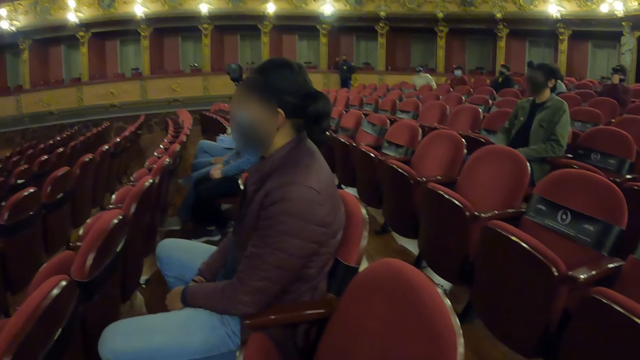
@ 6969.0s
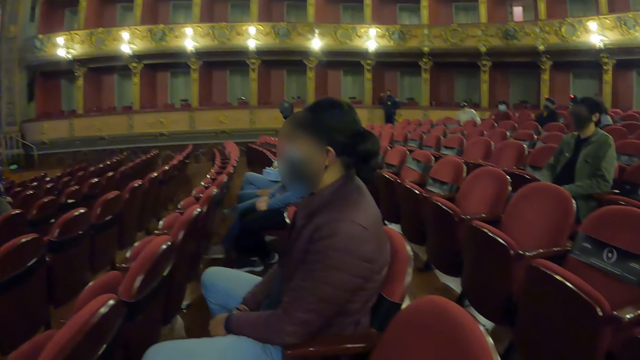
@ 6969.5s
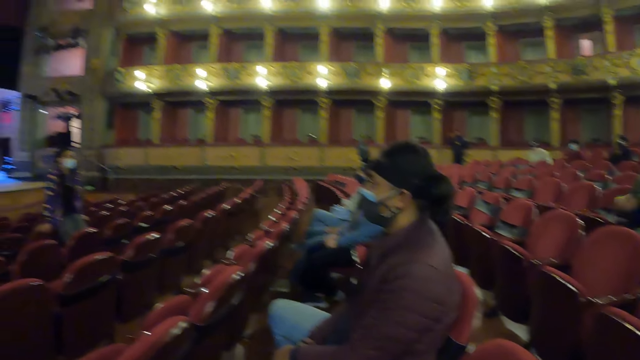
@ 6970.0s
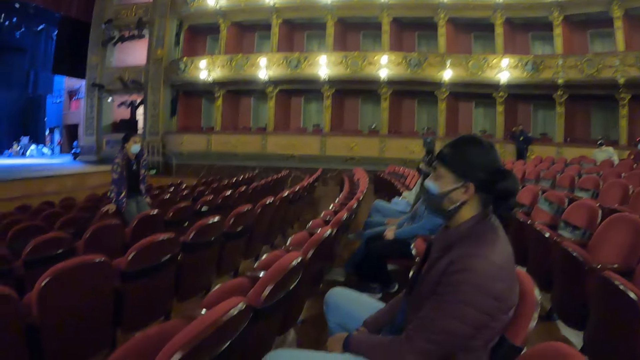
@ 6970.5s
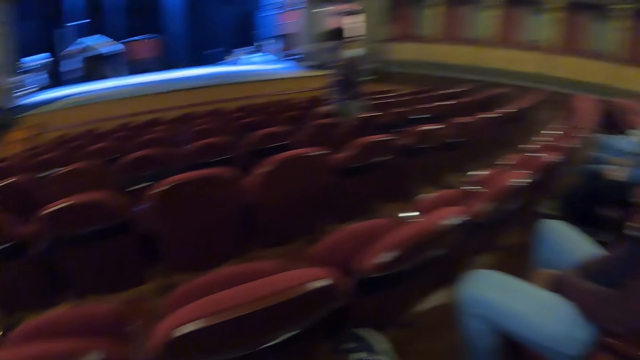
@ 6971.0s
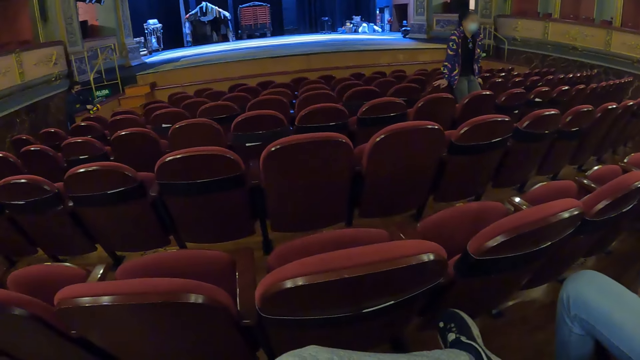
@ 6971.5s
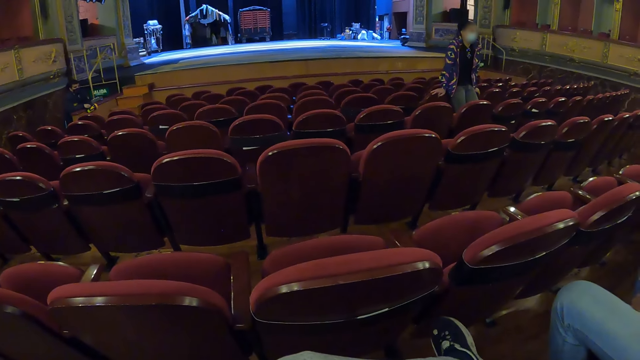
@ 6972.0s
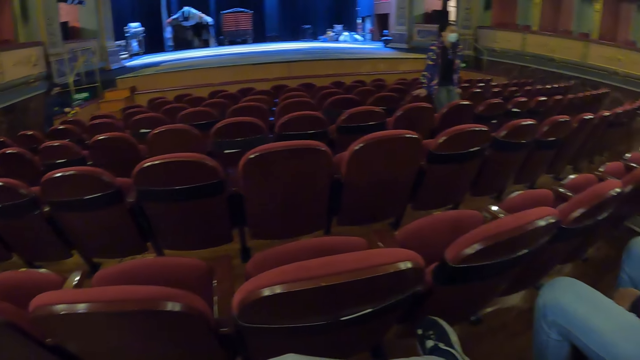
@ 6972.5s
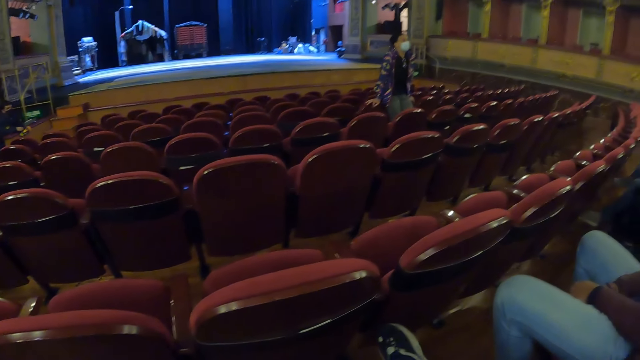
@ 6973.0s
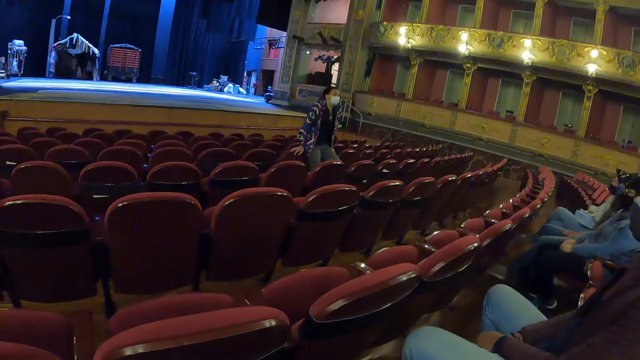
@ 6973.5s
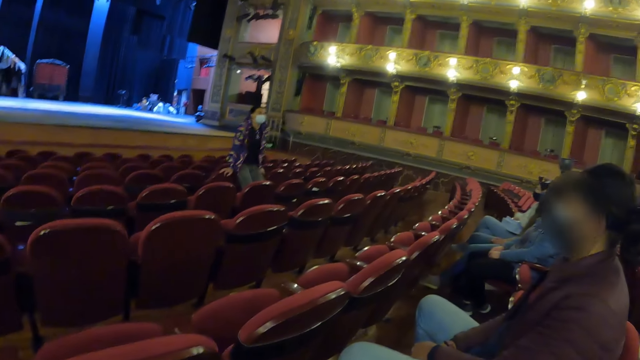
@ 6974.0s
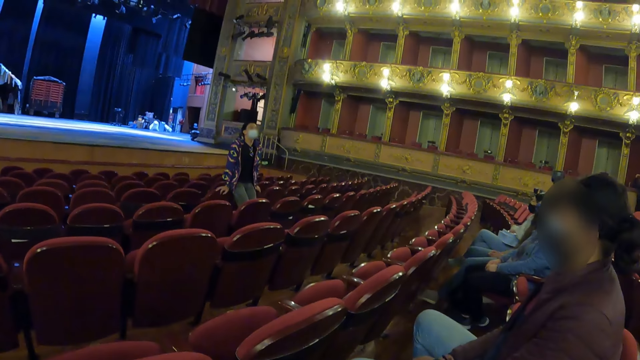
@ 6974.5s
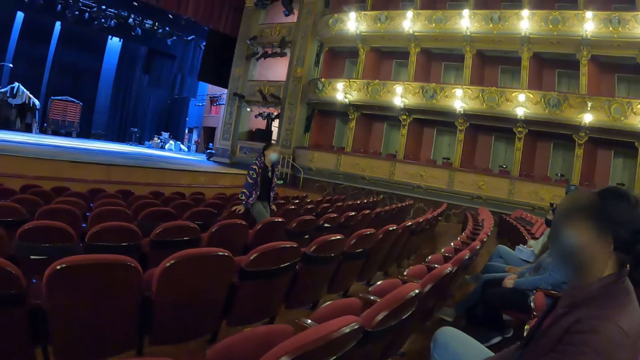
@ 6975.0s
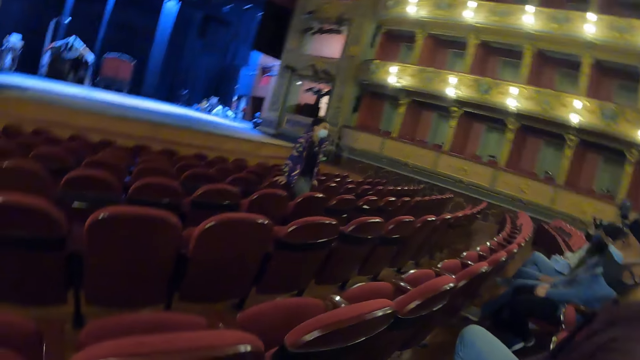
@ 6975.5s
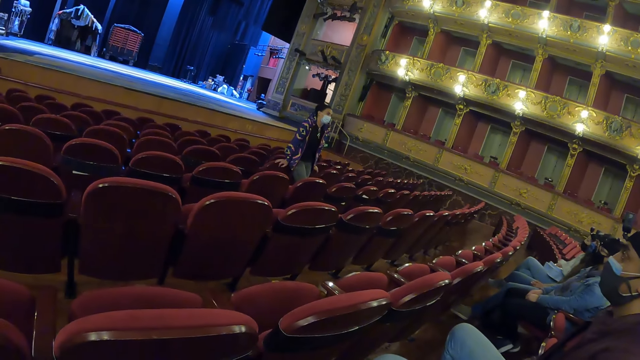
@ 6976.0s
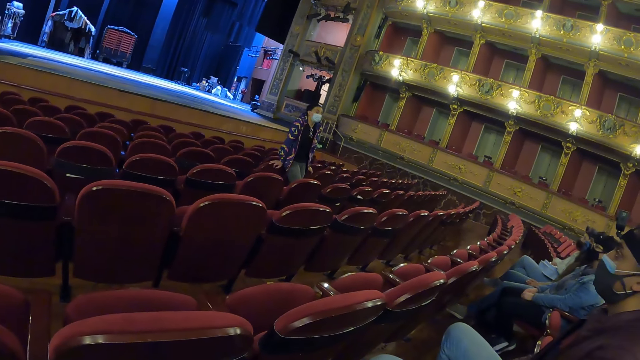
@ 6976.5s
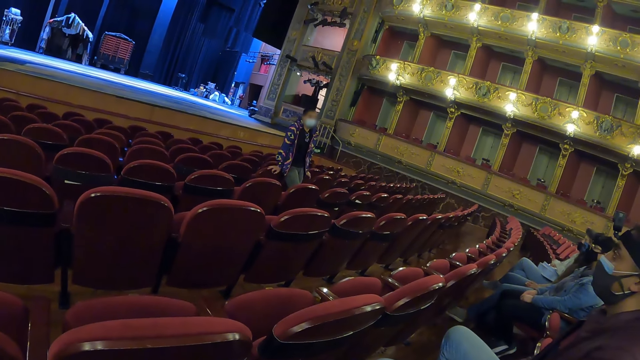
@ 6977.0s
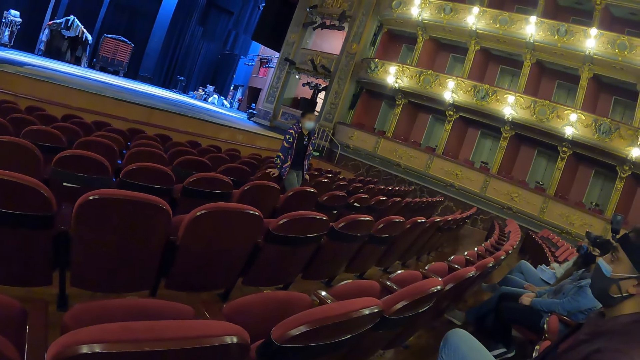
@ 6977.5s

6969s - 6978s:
The camera wearer looks at others. They look at a man.

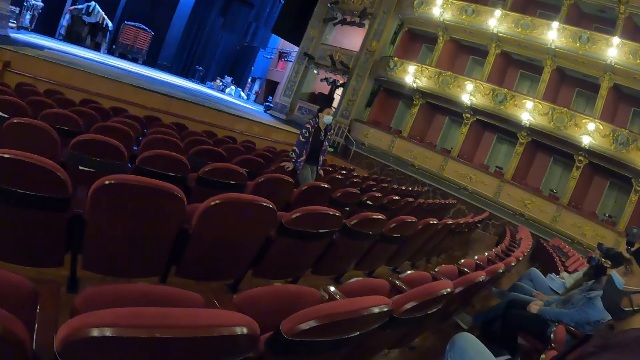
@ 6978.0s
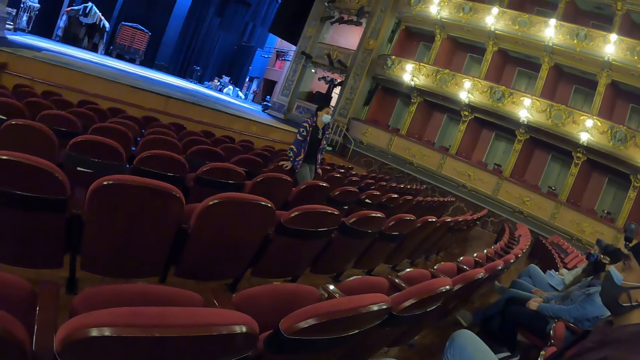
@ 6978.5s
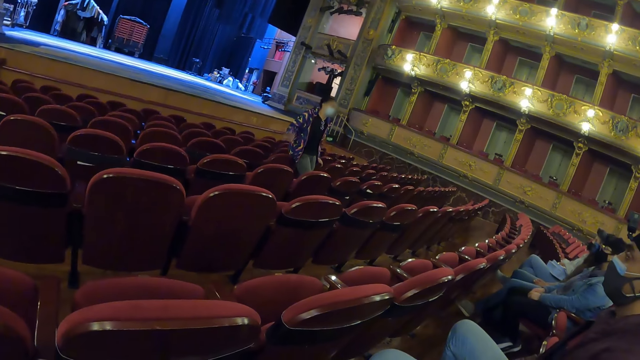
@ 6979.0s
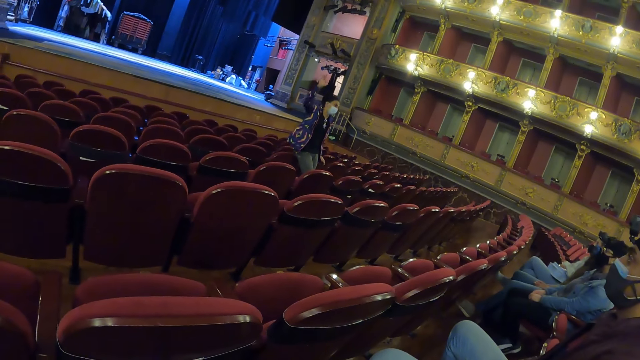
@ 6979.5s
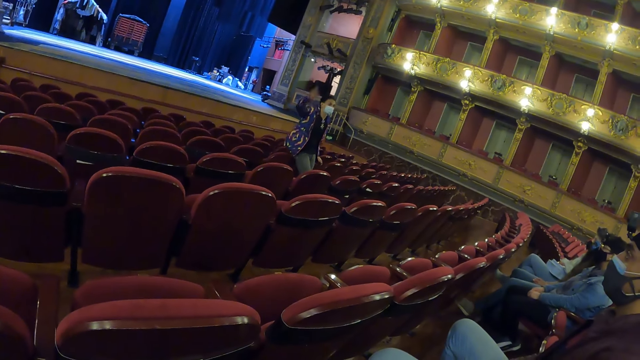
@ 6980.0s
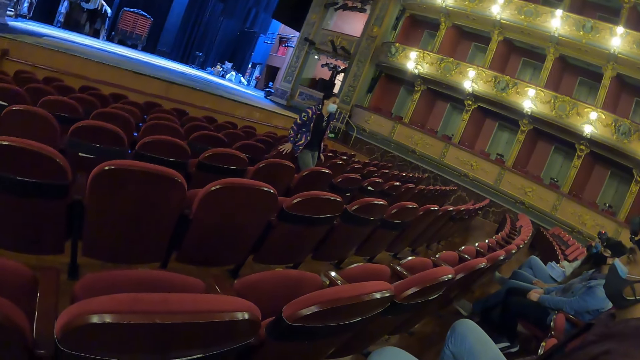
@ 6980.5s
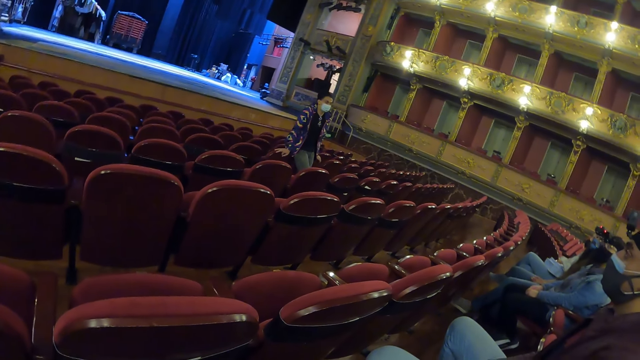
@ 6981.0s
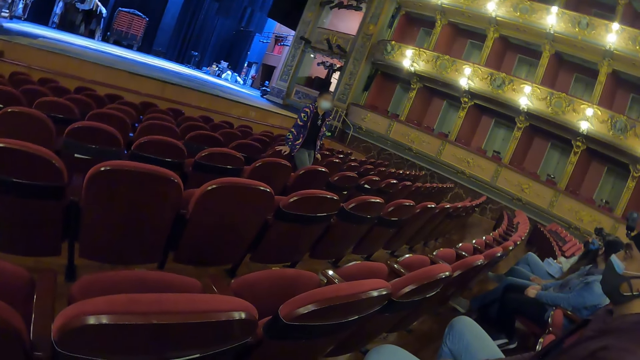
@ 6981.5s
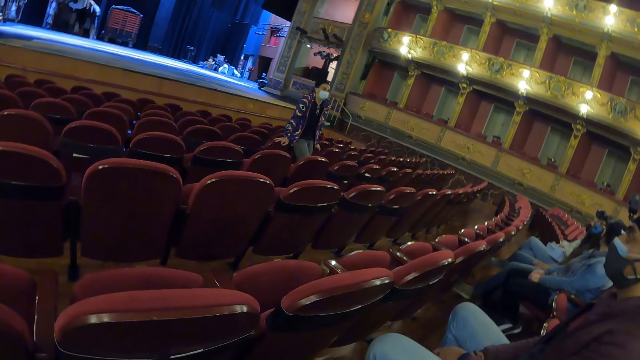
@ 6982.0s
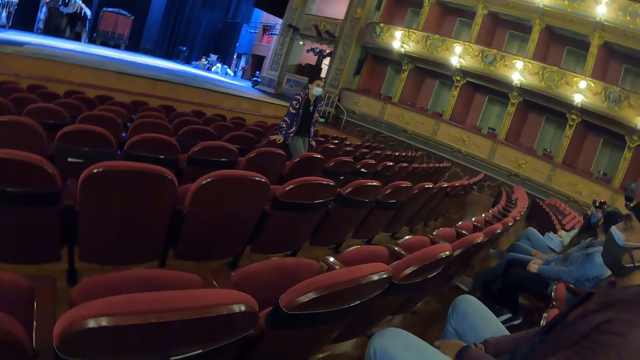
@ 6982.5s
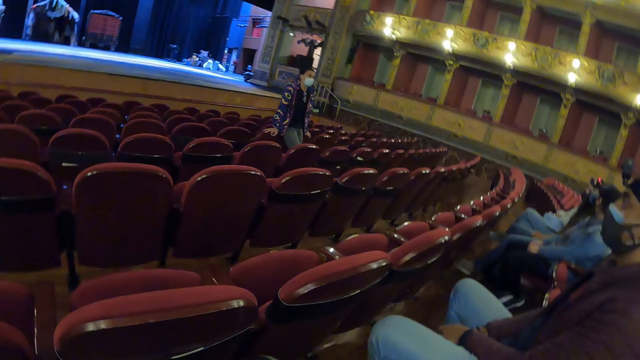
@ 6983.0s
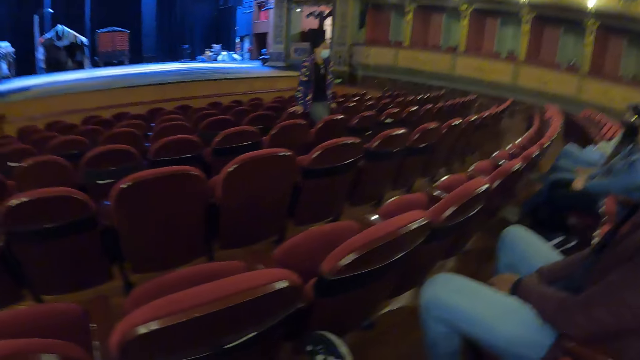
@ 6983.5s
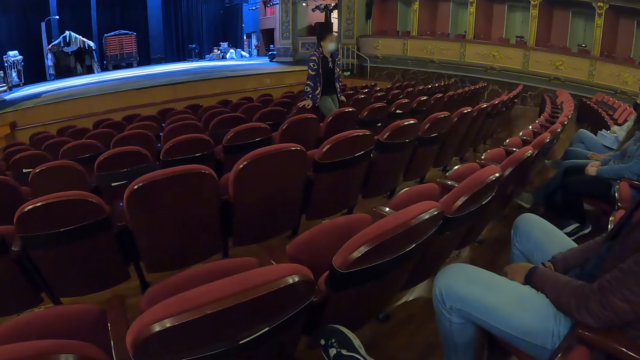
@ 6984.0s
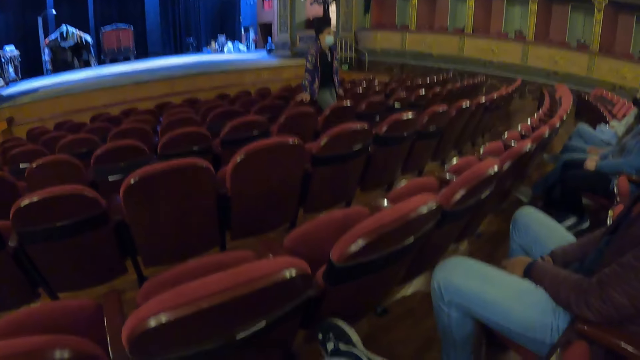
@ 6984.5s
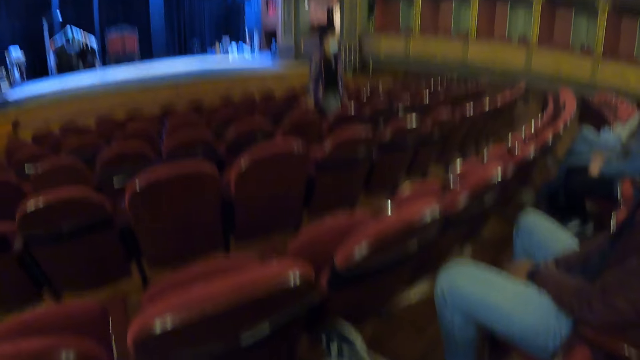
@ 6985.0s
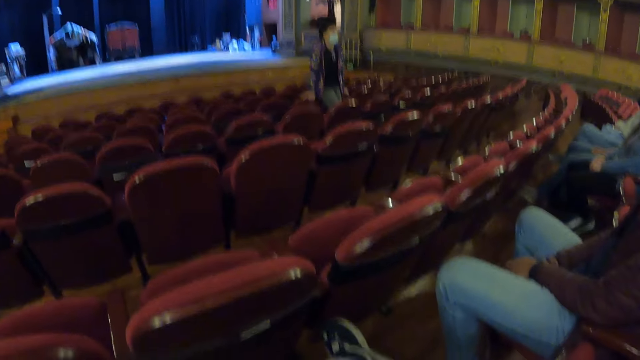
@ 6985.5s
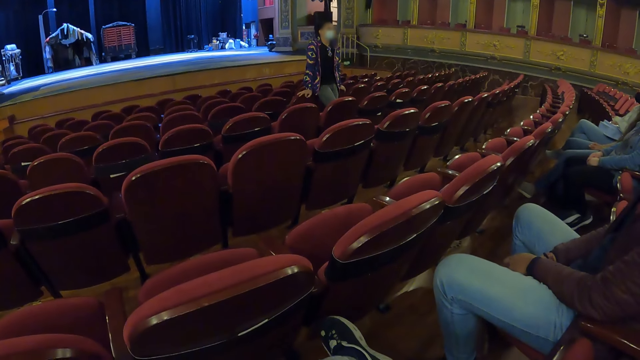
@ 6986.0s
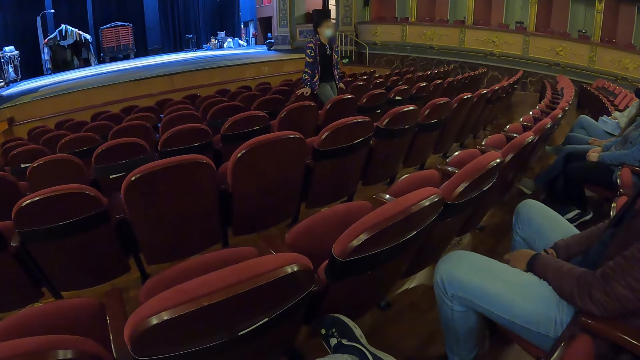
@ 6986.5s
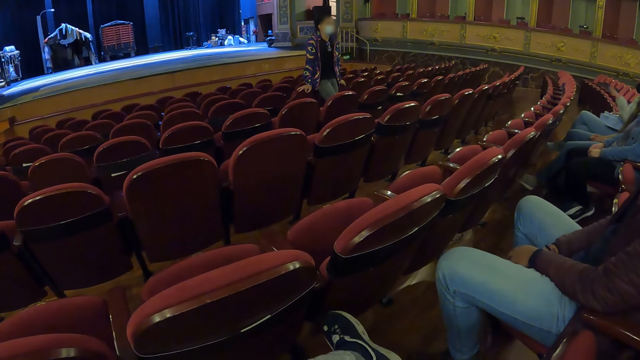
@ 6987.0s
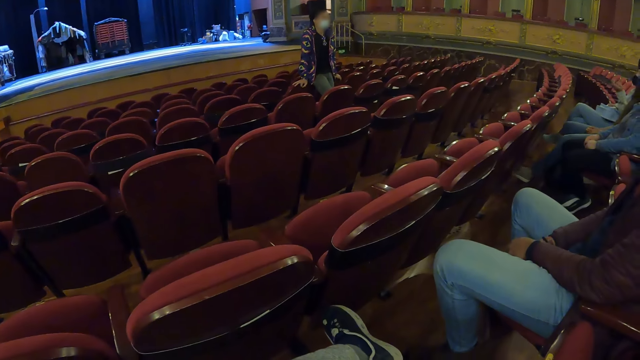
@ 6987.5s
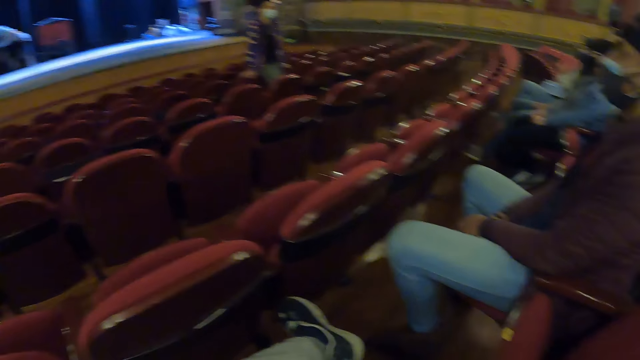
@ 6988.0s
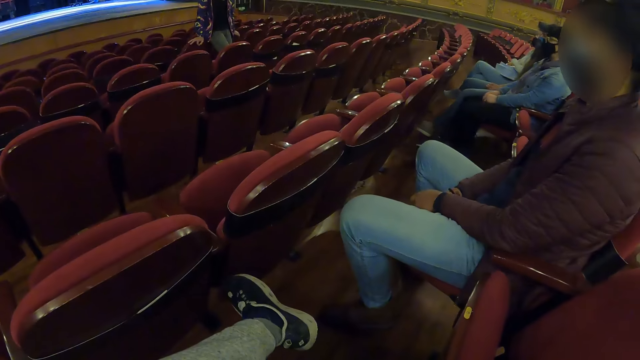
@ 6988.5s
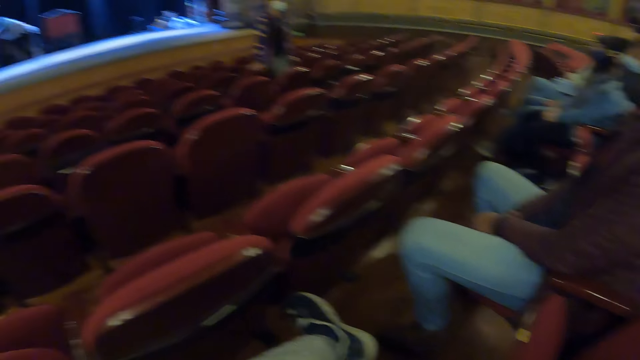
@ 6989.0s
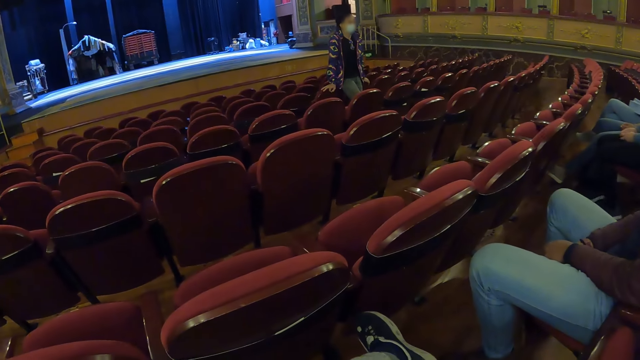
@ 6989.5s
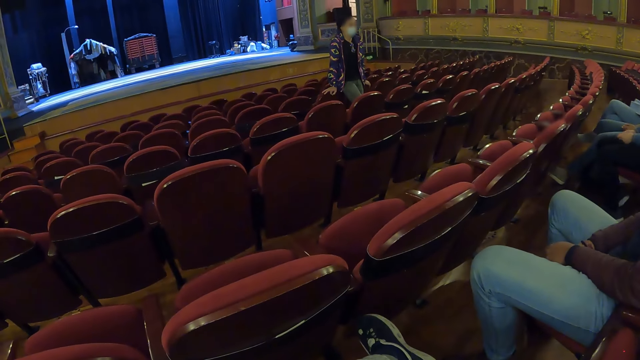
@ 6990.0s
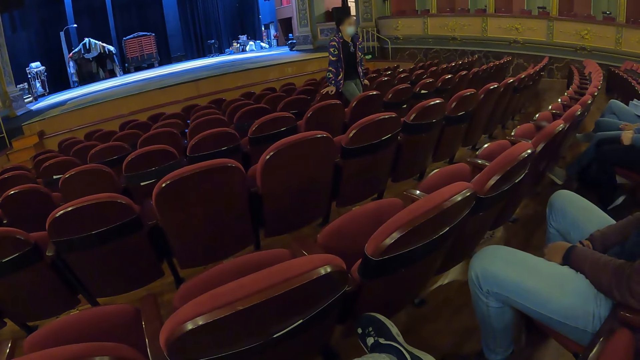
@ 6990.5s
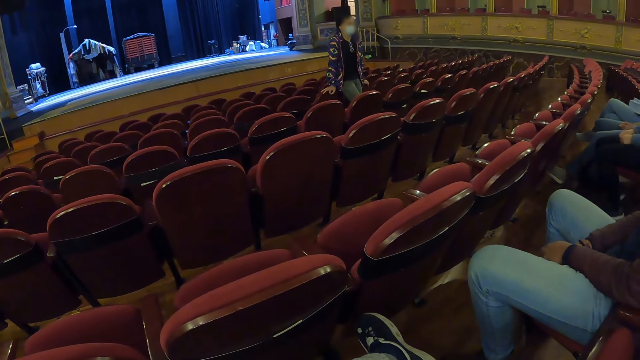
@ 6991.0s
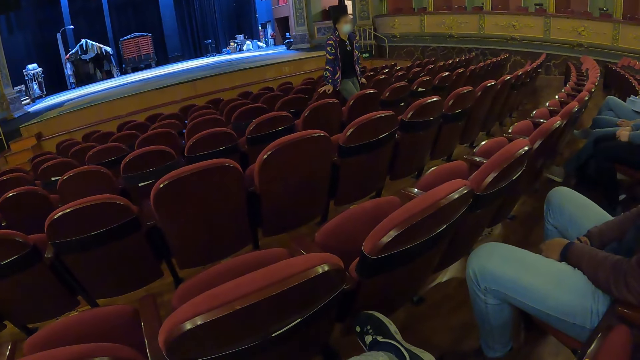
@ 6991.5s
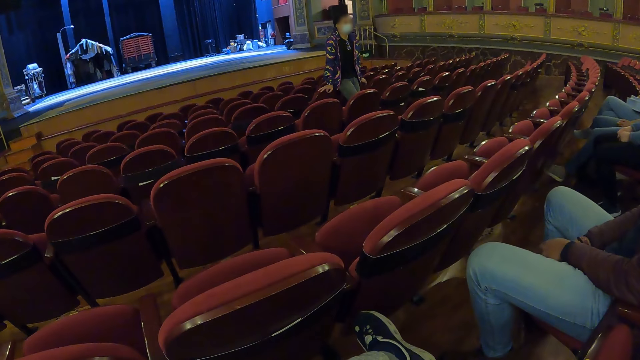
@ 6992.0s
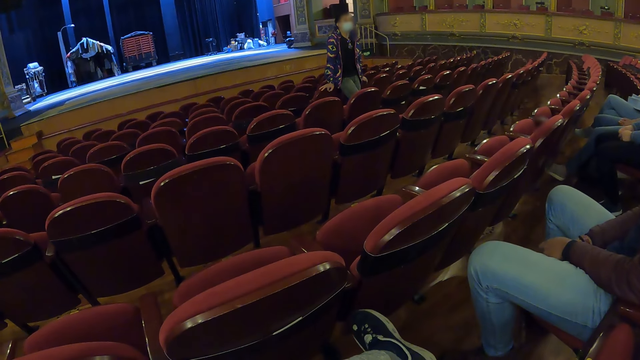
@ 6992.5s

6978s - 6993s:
A man lifts his hands. The camera wearer looks at others. They look at the man.
